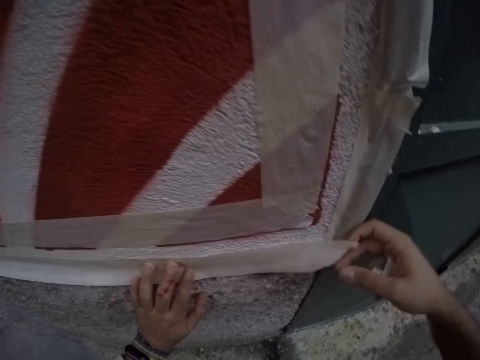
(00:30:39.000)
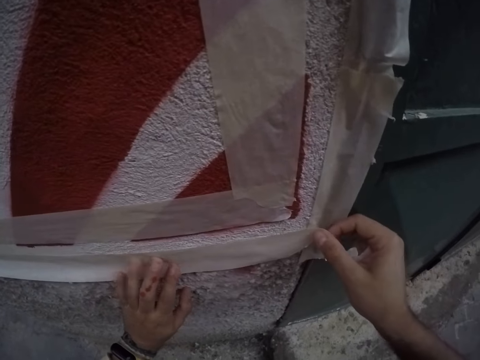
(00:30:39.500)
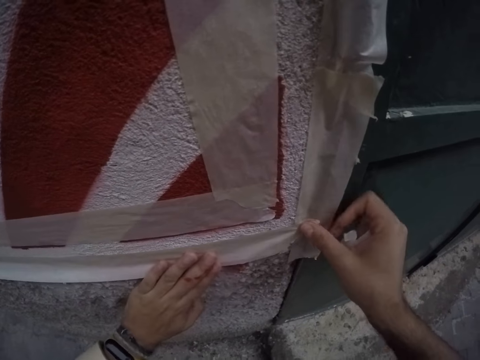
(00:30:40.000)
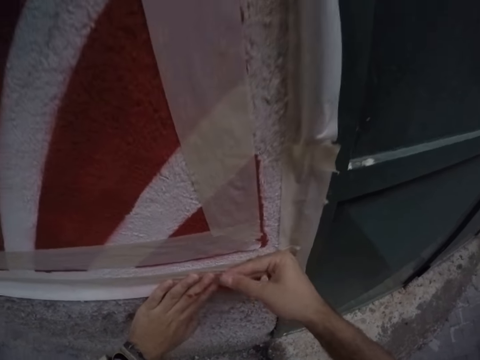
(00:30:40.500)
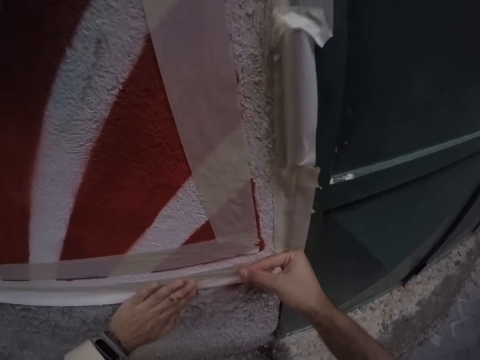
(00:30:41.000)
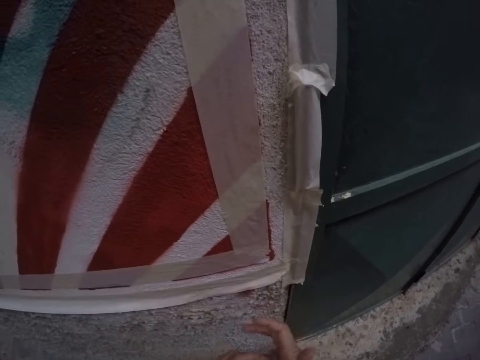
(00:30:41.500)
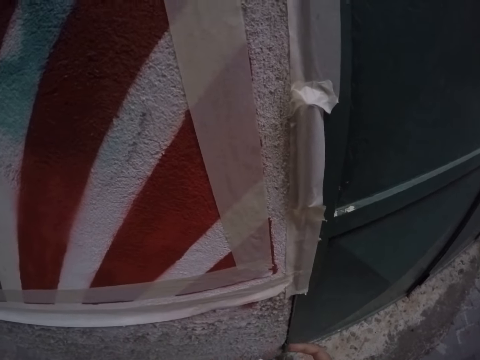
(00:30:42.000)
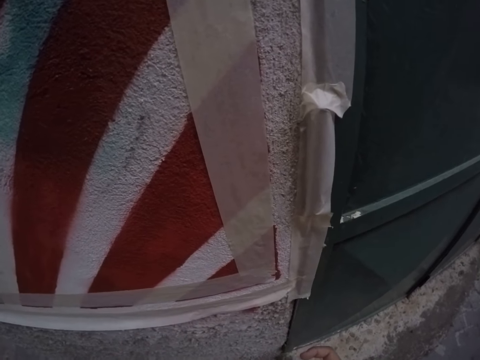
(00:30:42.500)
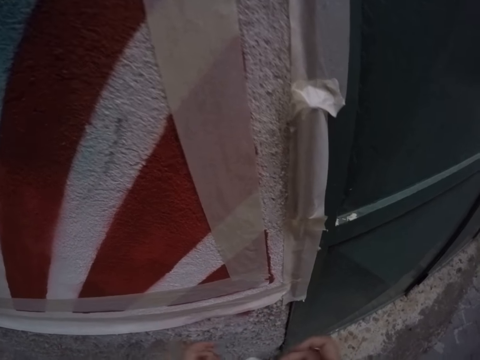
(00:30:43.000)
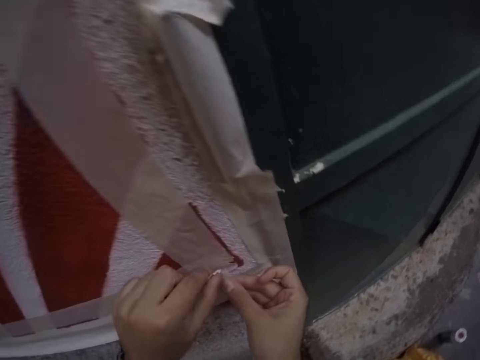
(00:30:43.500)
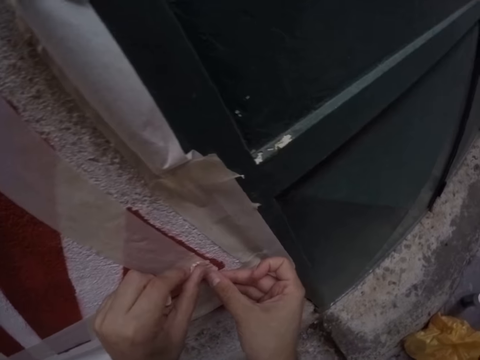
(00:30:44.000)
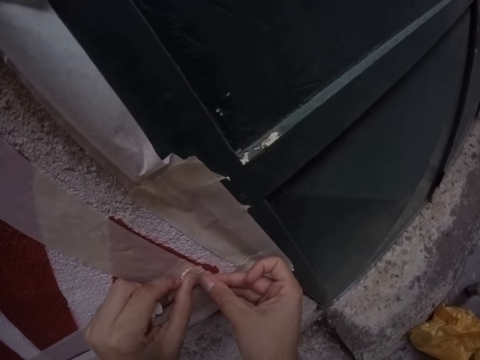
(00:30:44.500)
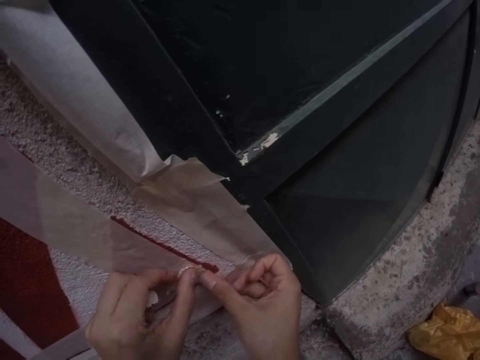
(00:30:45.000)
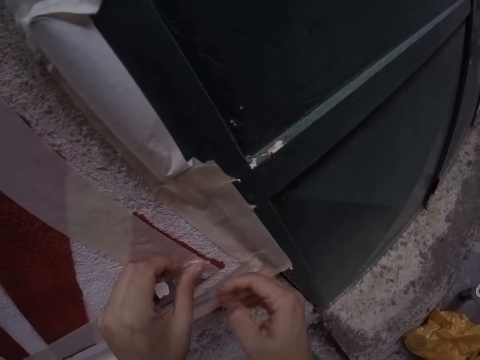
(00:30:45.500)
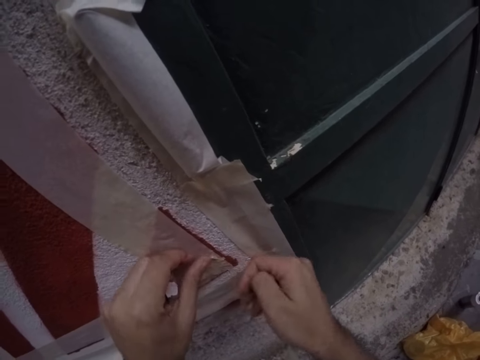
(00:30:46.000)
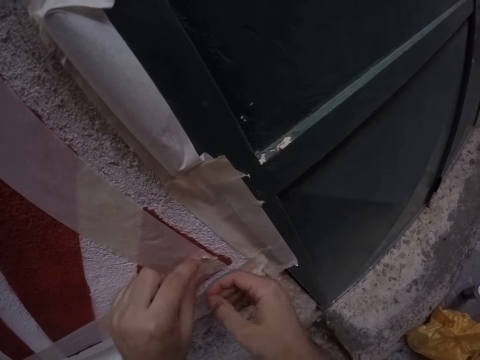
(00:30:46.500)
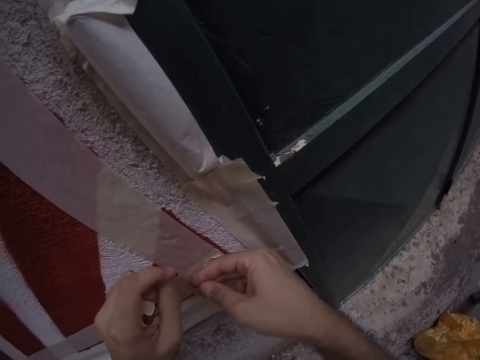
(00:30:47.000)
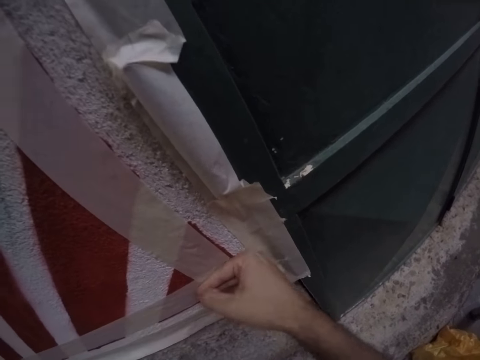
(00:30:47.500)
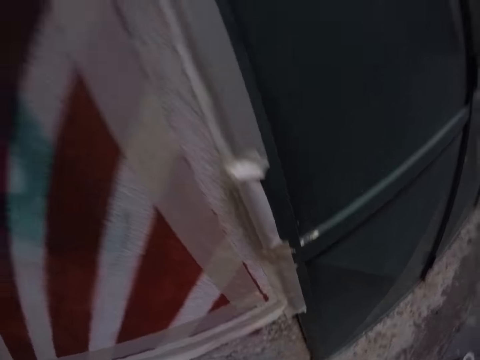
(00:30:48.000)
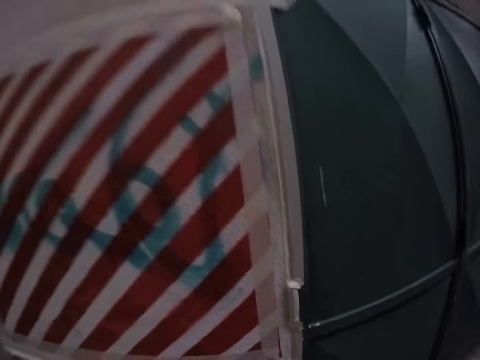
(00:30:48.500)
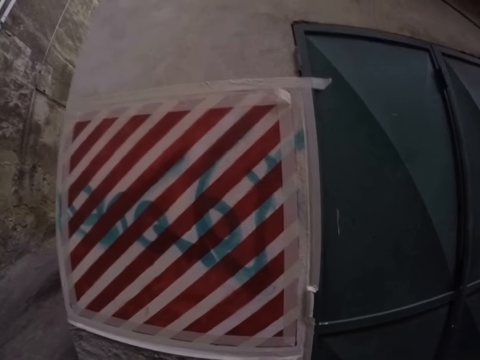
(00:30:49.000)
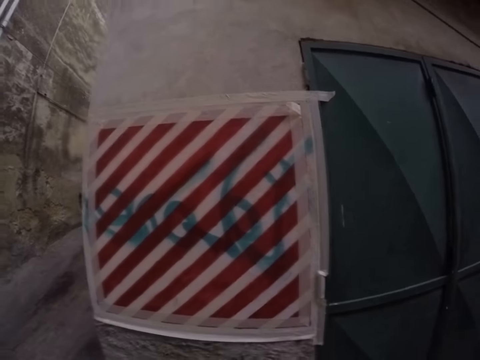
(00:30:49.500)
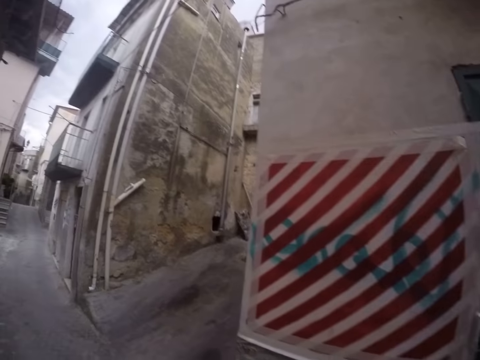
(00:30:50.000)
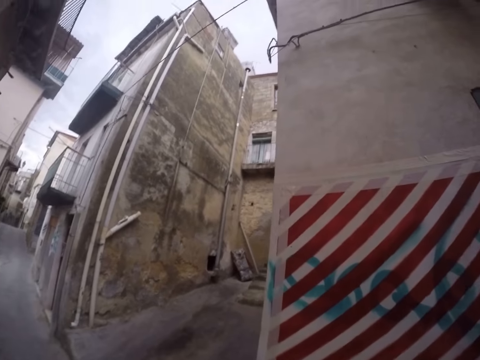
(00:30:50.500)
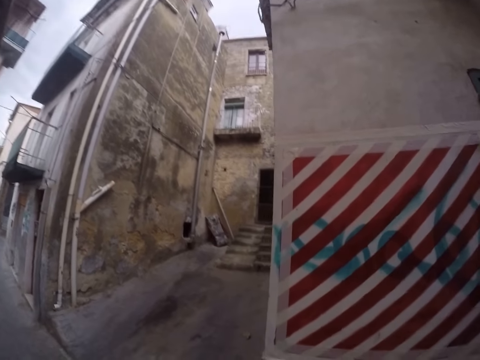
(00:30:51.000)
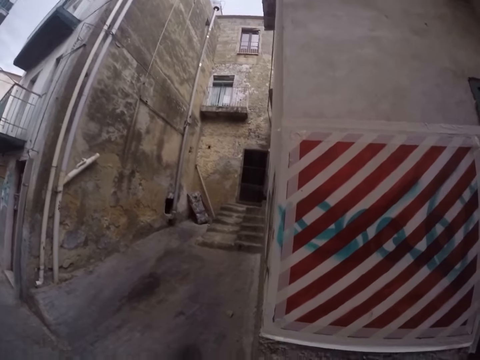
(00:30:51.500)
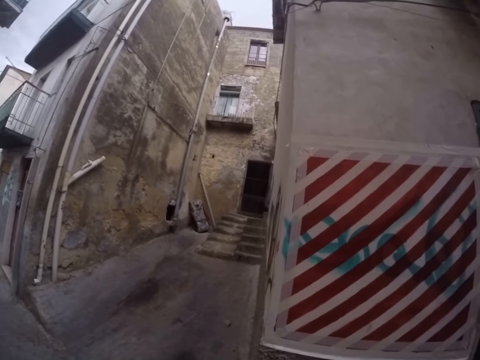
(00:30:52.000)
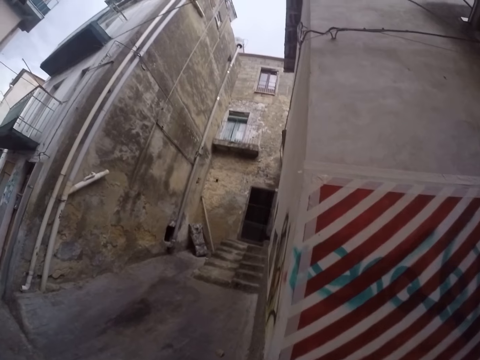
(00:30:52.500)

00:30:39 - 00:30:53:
The camera wearer sticks the sellotape on the wall. He stares at the wall. He pastes a piece of masking tape on the wall with his hands. He stares at the wall.

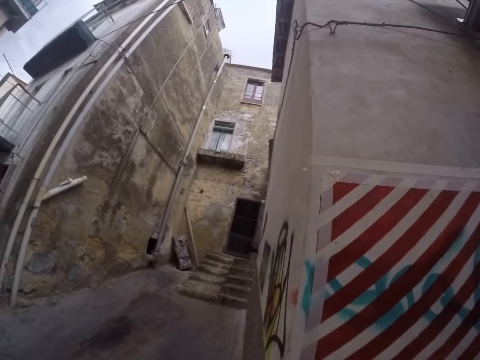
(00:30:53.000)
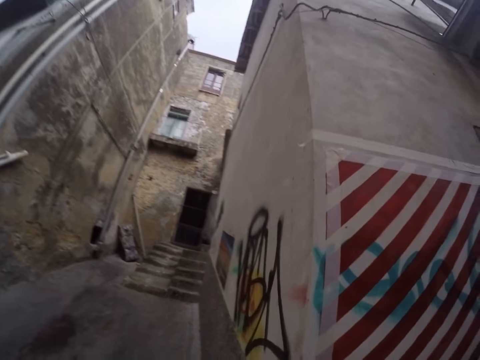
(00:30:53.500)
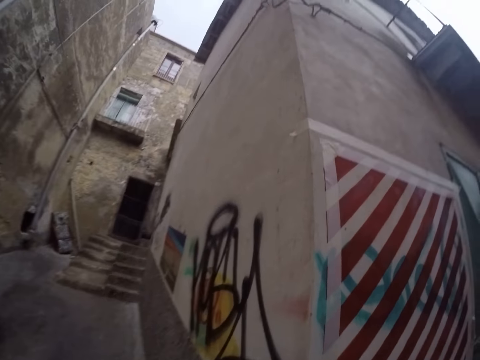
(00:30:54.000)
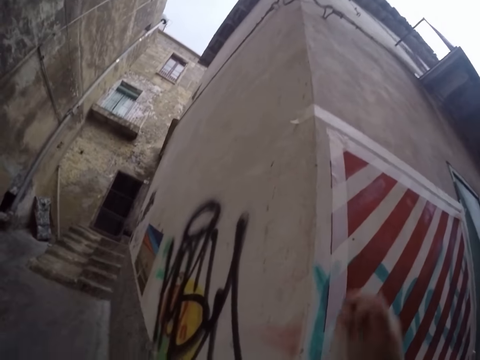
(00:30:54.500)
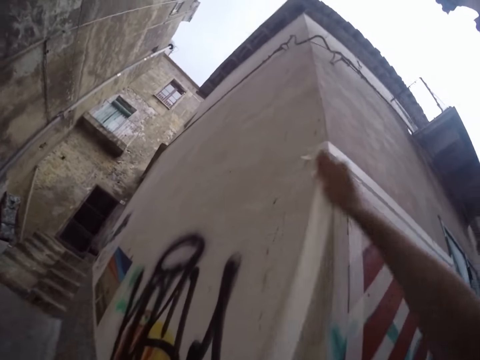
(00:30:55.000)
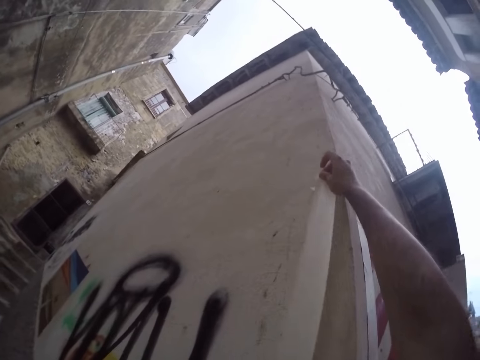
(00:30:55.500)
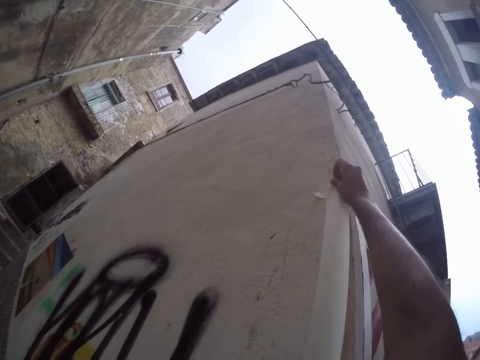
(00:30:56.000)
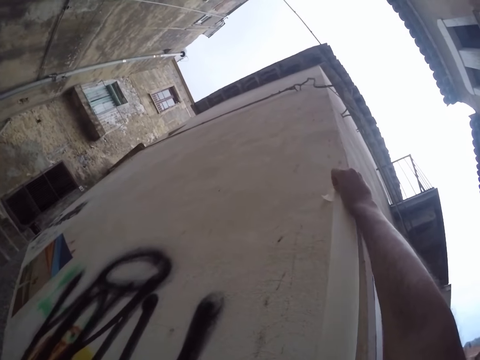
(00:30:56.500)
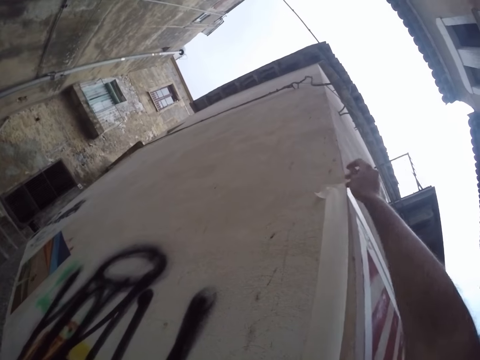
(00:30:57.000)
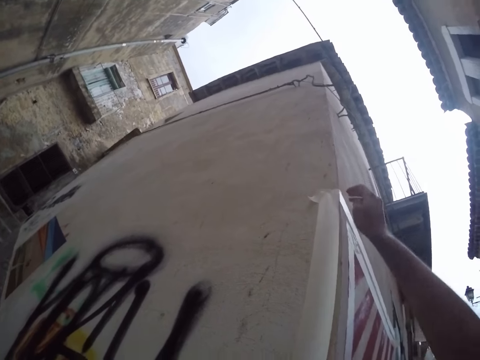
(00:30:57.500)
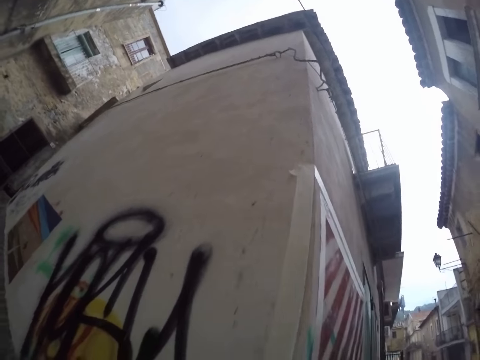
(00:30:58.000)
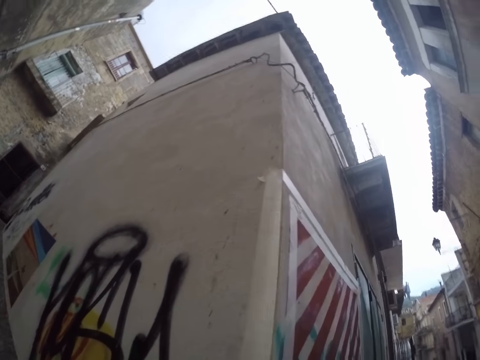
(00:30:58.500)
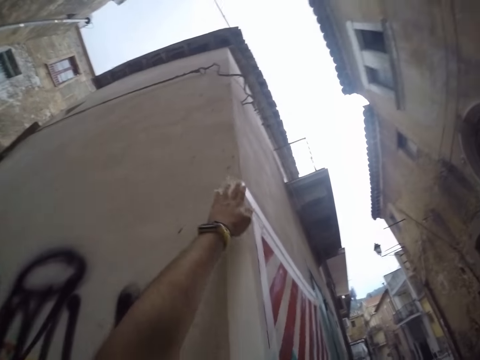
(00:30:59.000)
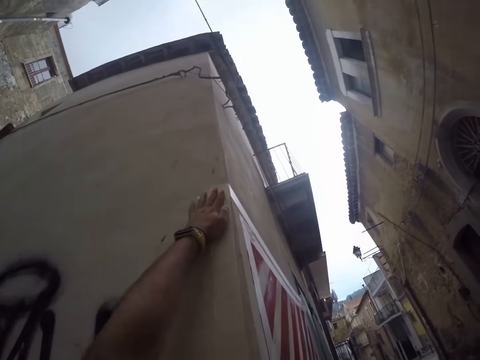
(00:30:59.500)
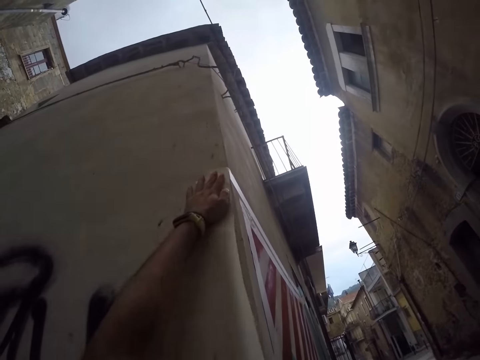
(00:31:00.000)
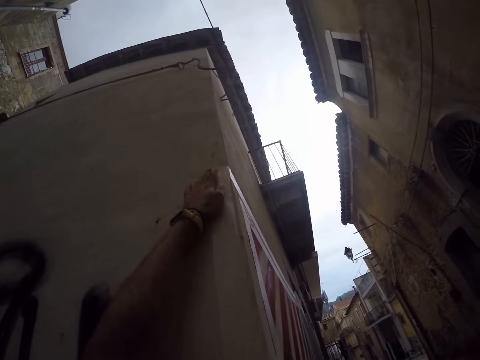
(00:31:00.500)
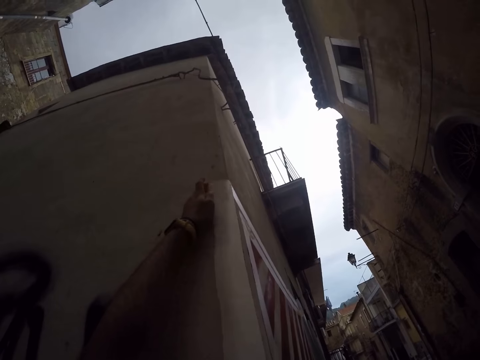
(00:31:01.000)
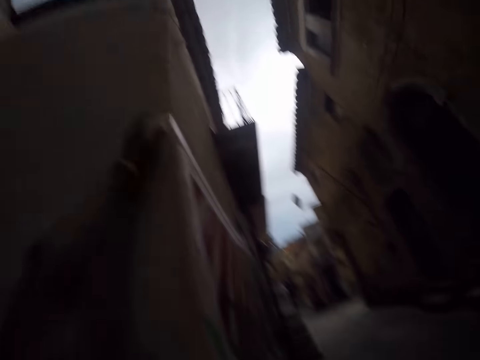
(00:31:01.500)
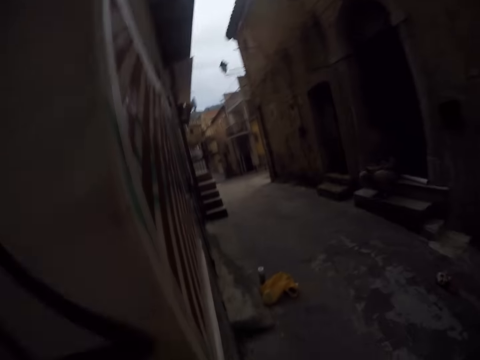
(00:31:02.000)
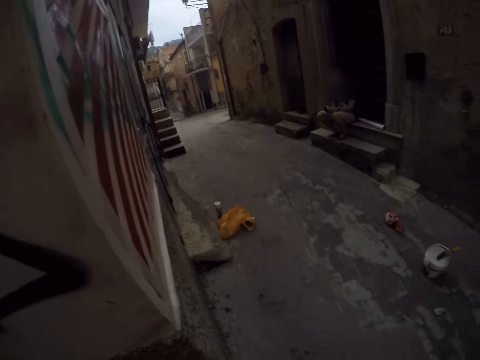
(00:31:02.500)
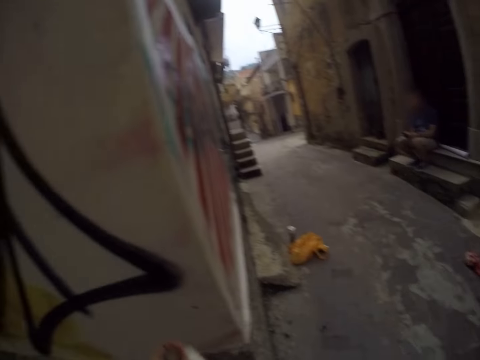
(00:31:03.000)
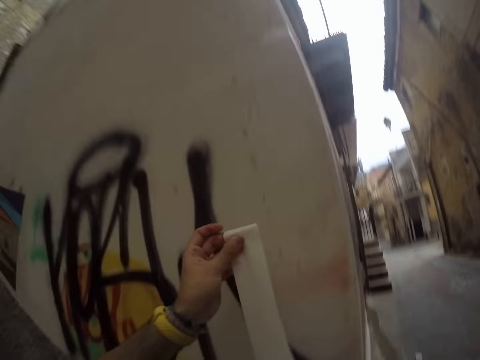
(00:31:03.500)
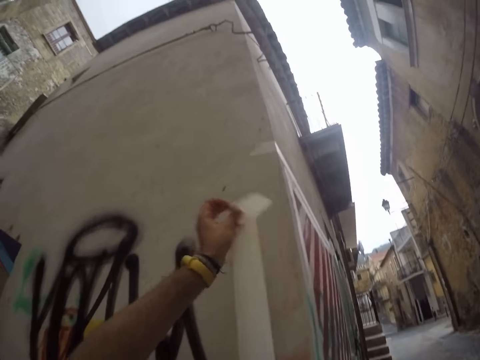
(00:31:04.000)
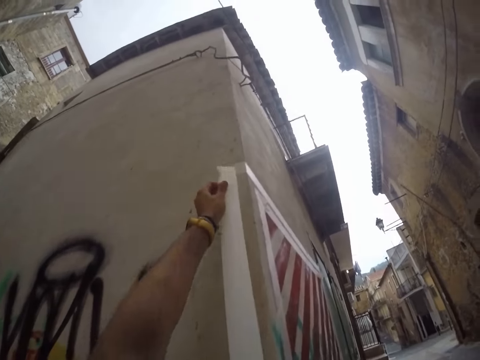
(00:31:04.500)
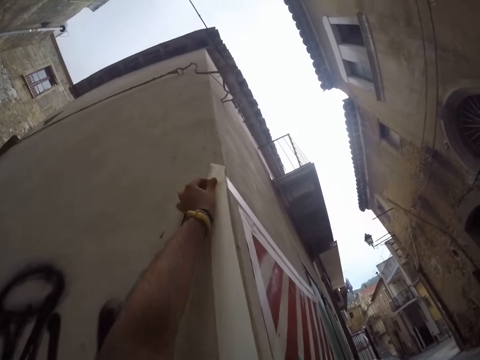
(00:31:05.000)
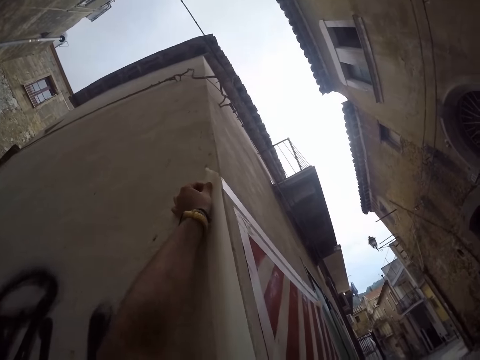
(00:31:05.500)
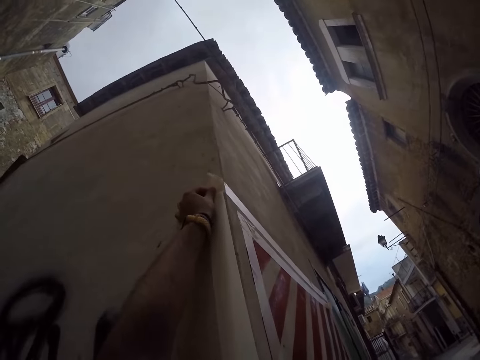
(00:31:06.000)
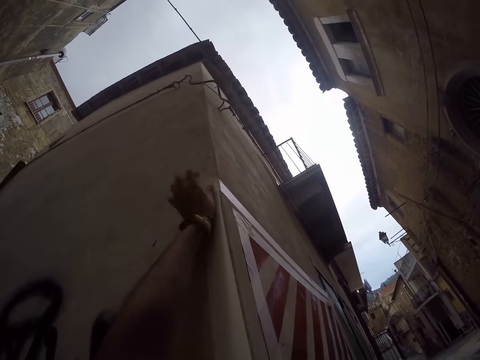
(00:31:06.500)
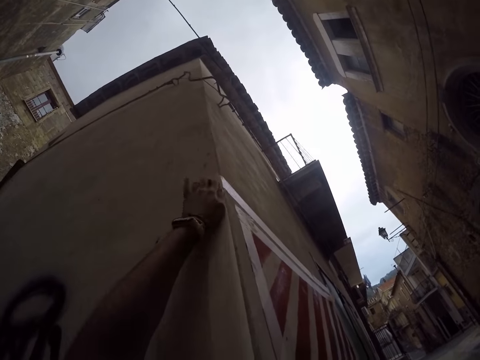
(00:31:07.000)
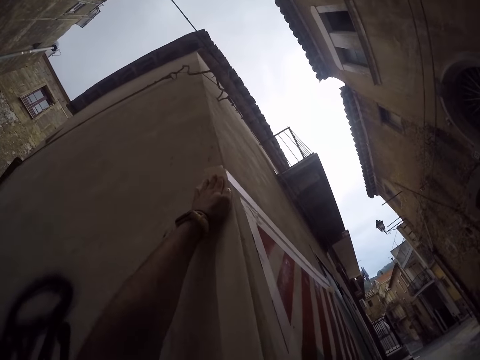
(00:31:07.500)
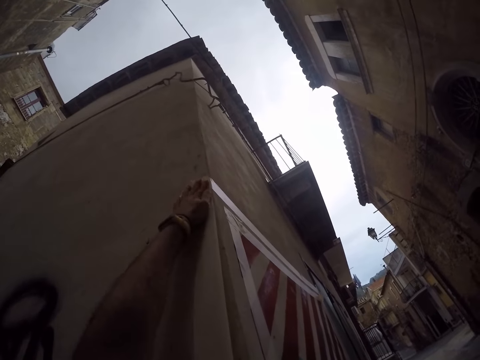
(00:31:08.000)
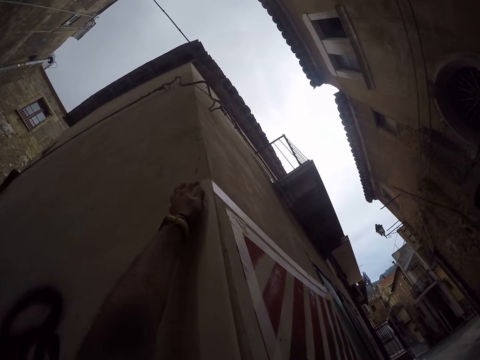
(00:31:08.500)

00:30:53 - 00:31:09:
The camera wearer pastes a masking tape on the wall with his right hand. He holds the sellotape. He pastes the masking tape on the wall with his left hand.
